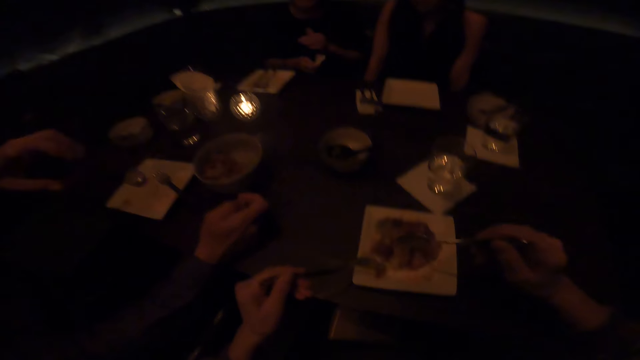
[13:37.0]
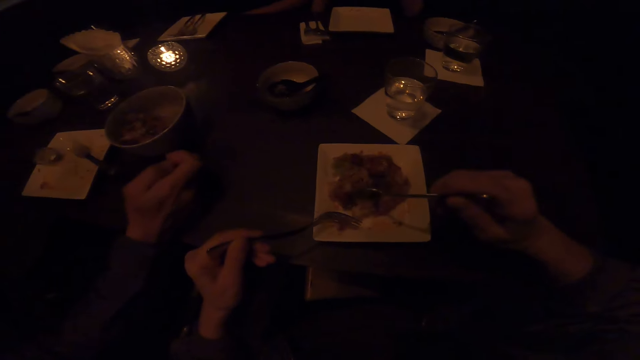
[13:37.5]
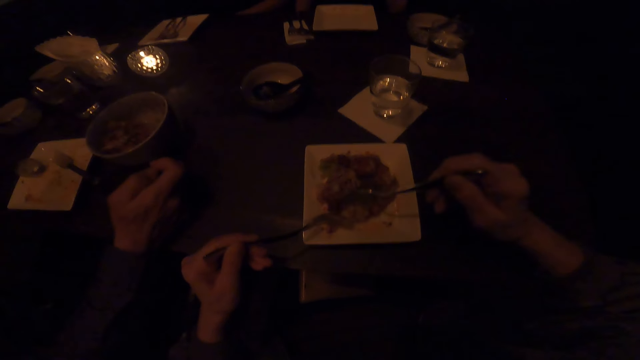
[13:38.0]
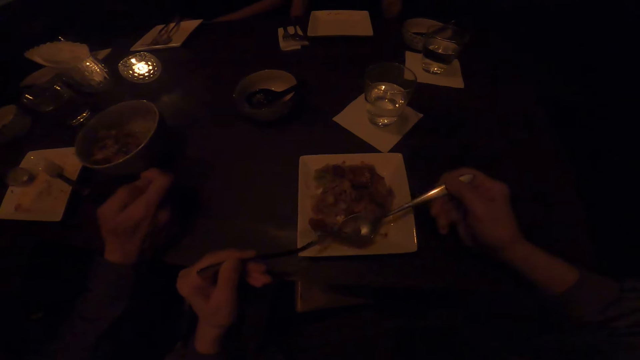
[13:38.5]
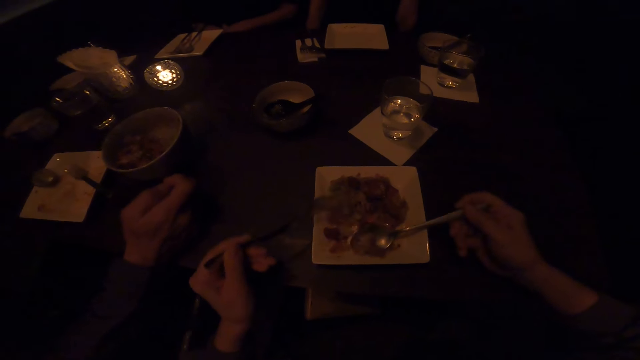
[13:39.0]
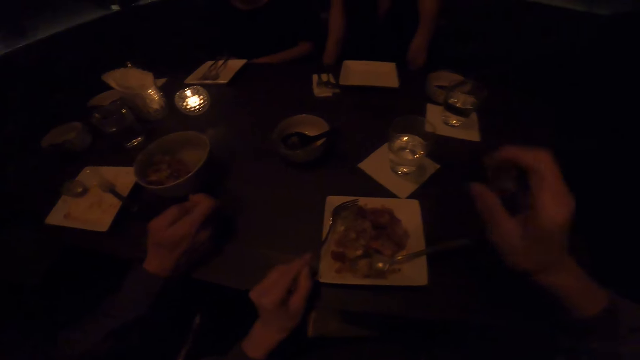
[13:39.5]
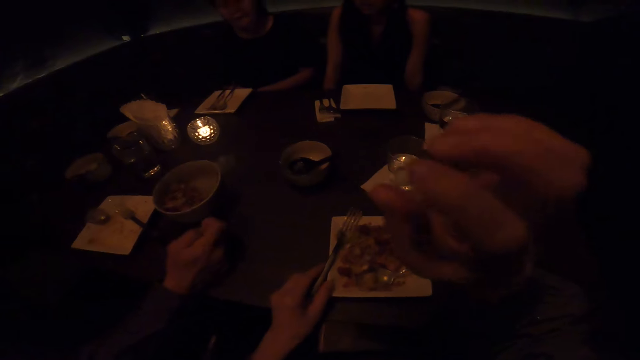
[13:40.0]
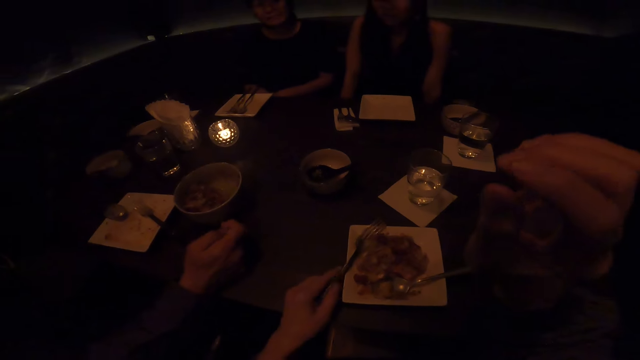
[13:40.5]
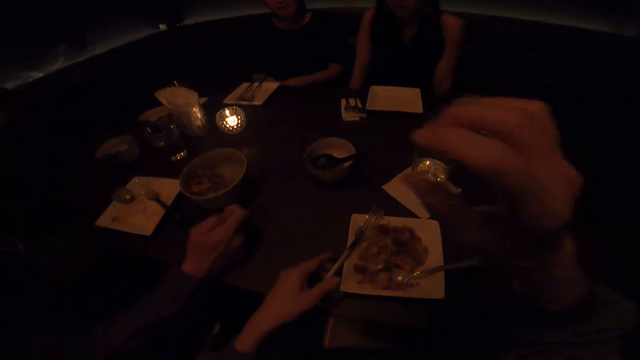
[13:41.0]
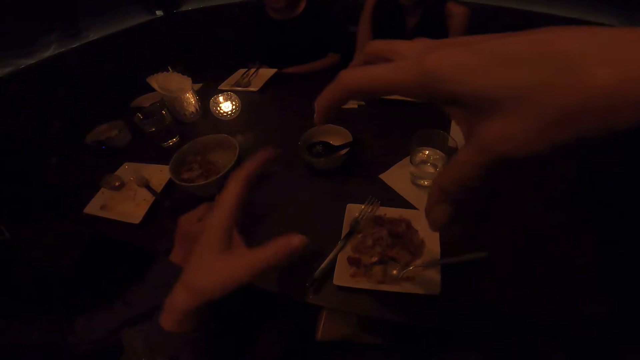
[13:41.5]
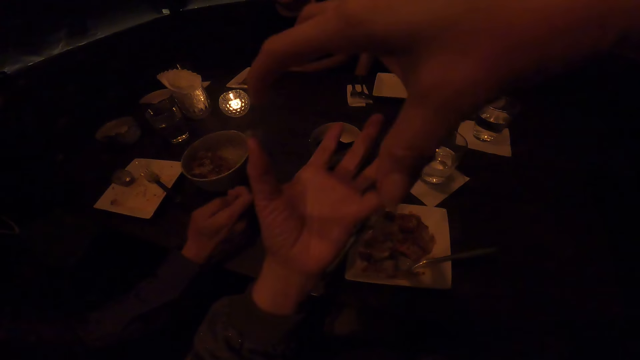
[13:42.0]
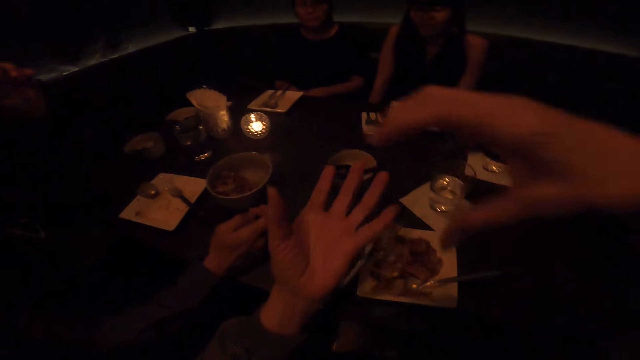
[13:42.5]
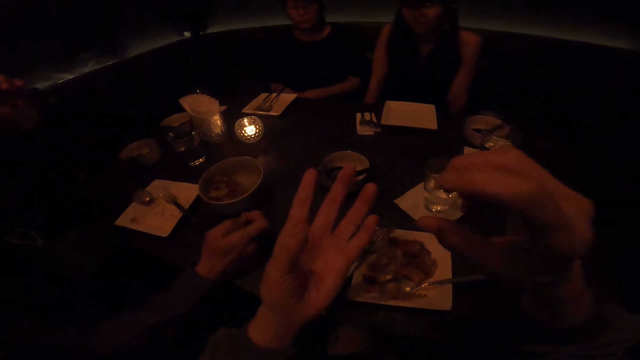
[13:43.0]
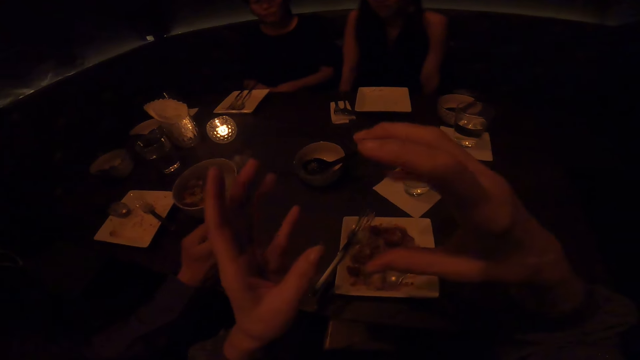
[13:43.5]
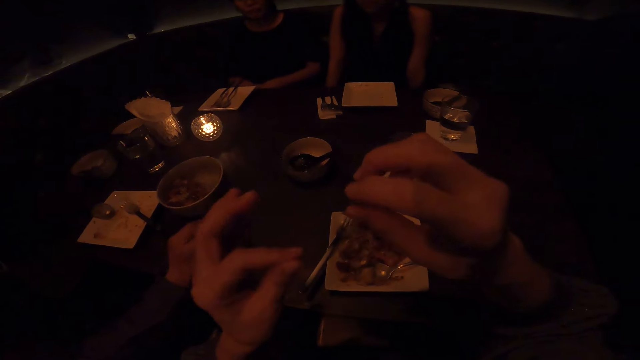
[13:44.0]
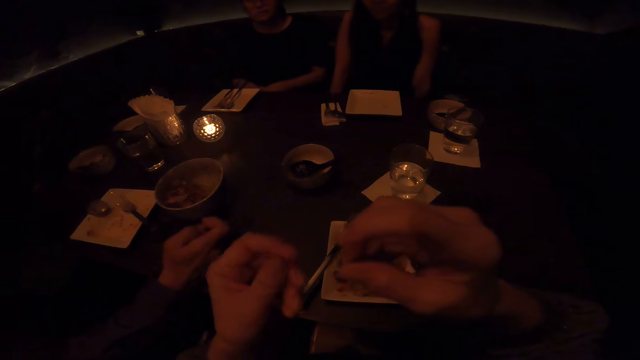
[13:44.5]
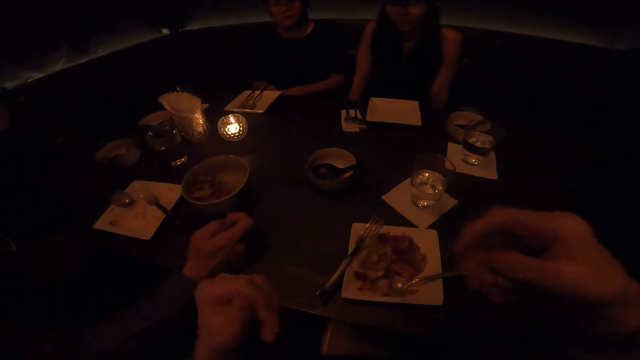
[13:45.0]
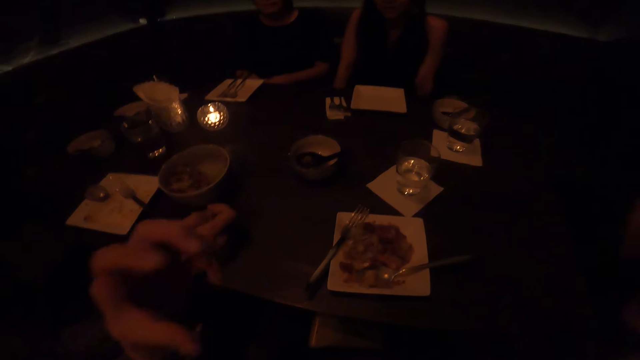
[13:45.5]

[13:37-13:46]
The camera wearer takes food from the plate. They place the fork on the plate. A man, another man and a woman sit on the chair in the dining room. The camera wearer talks with gestures.

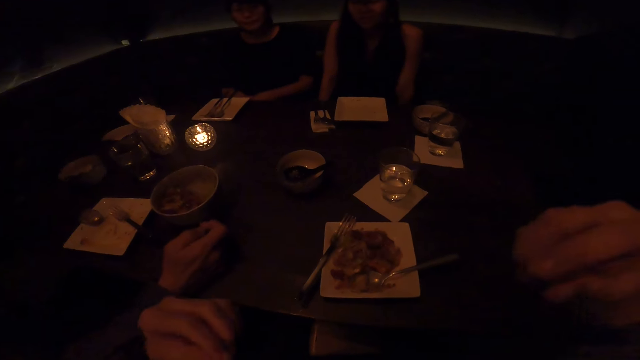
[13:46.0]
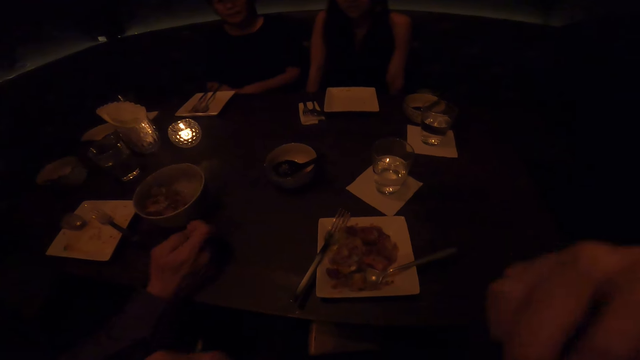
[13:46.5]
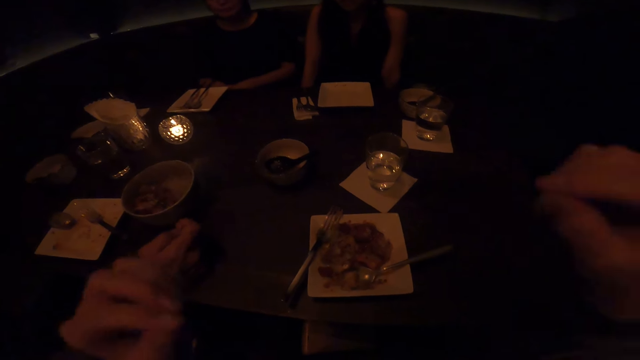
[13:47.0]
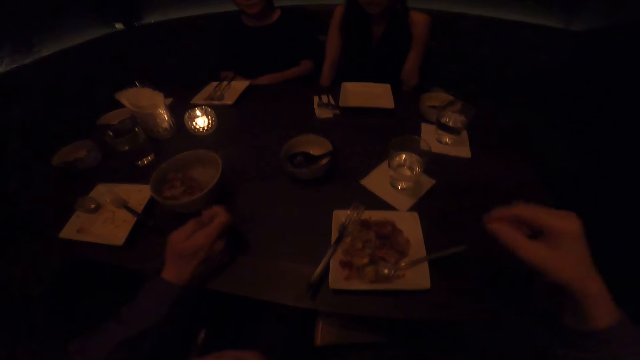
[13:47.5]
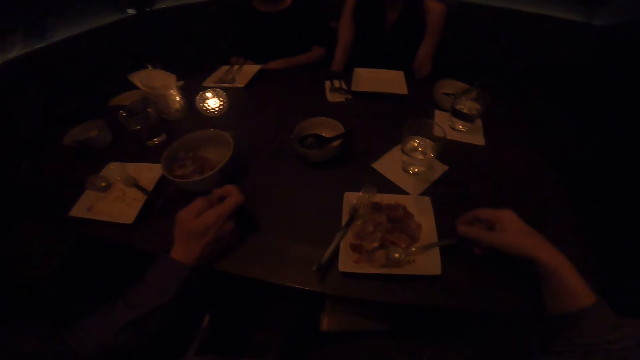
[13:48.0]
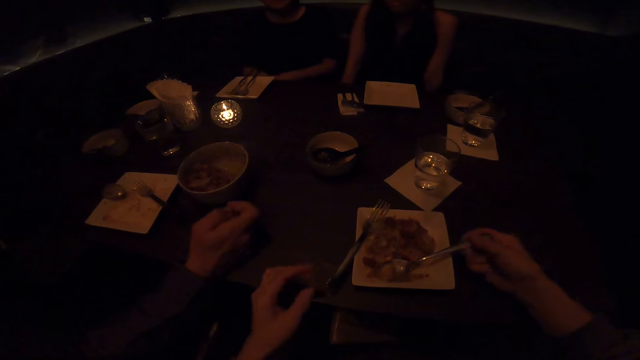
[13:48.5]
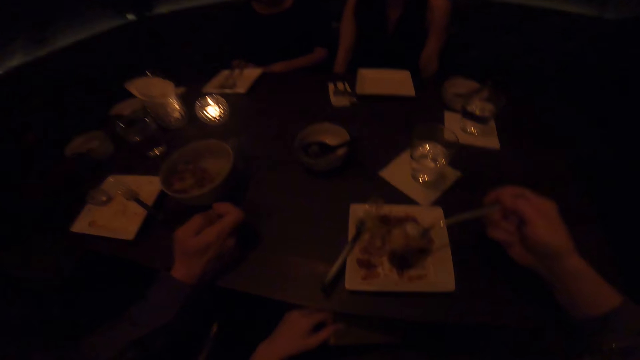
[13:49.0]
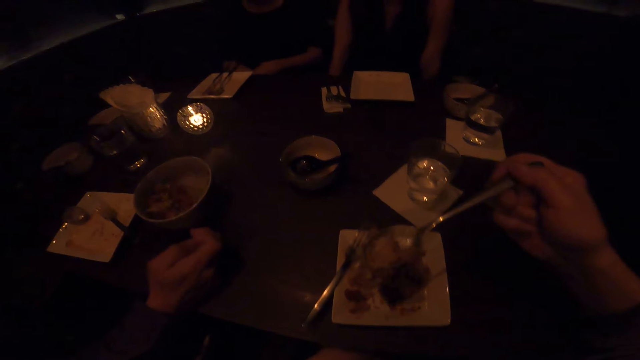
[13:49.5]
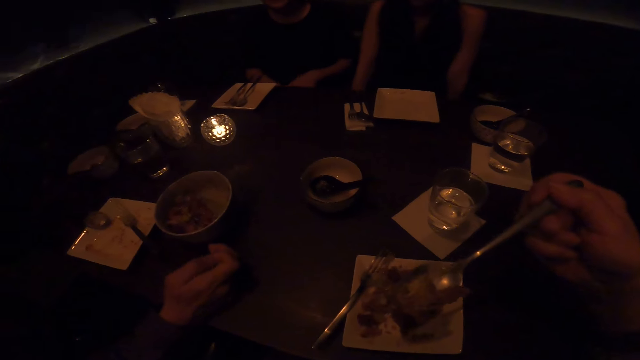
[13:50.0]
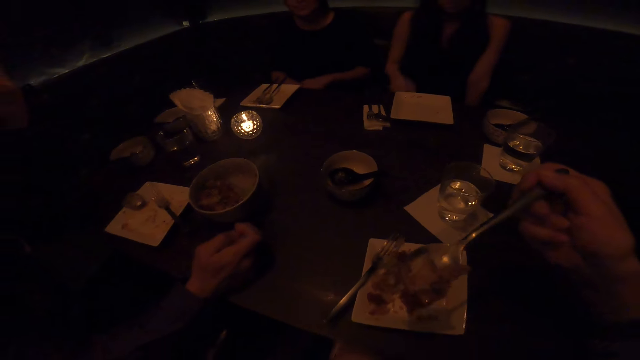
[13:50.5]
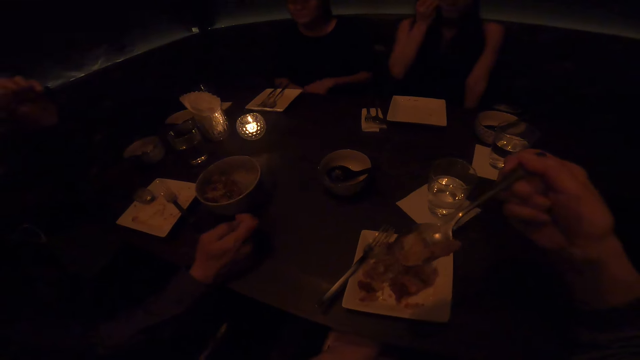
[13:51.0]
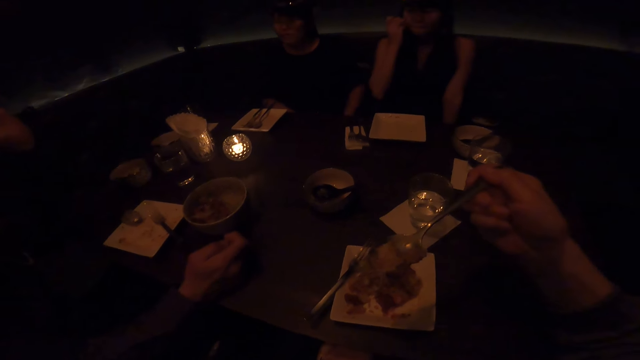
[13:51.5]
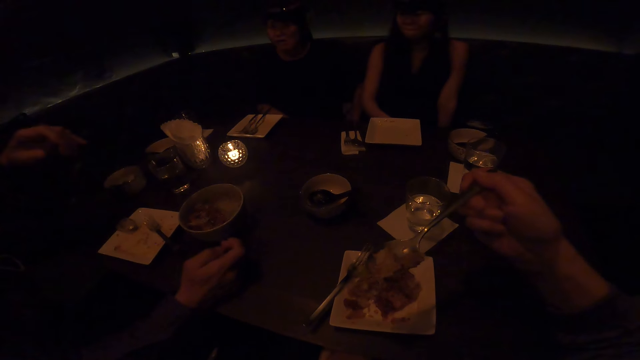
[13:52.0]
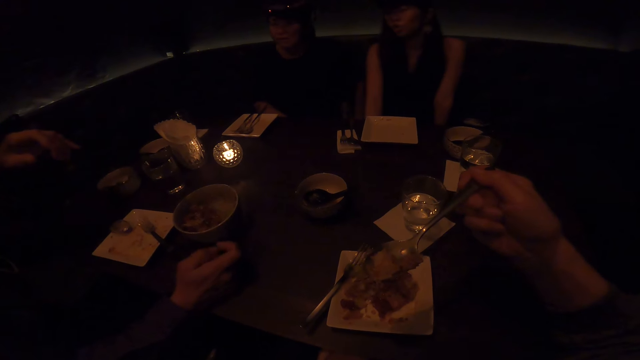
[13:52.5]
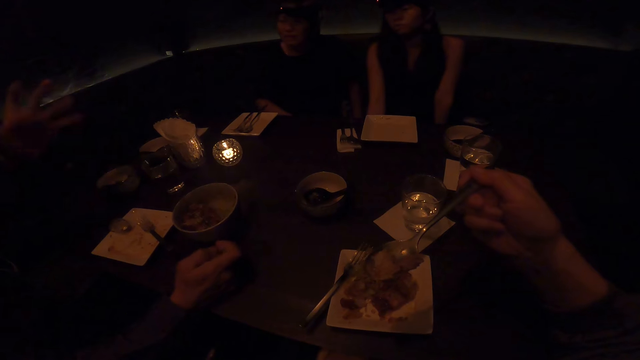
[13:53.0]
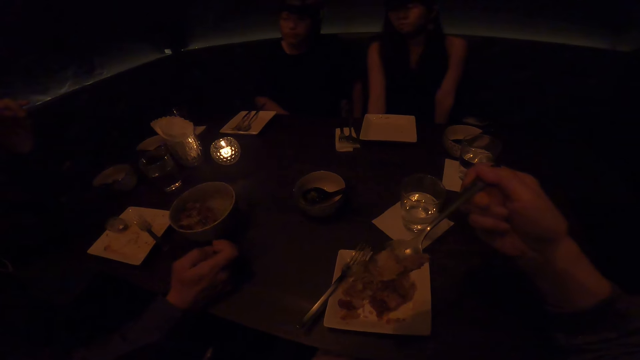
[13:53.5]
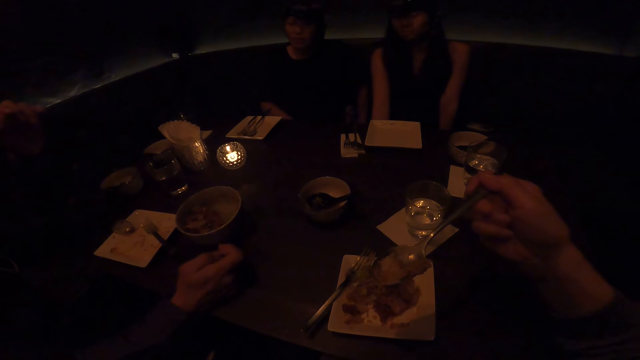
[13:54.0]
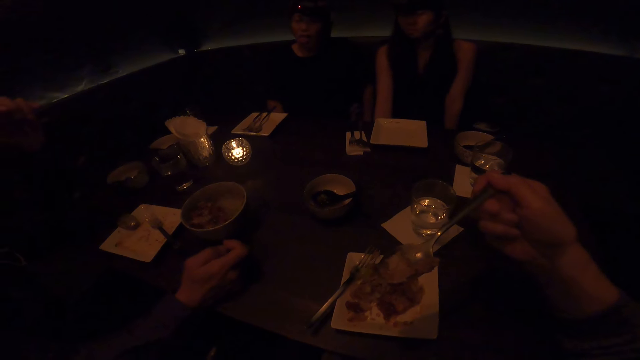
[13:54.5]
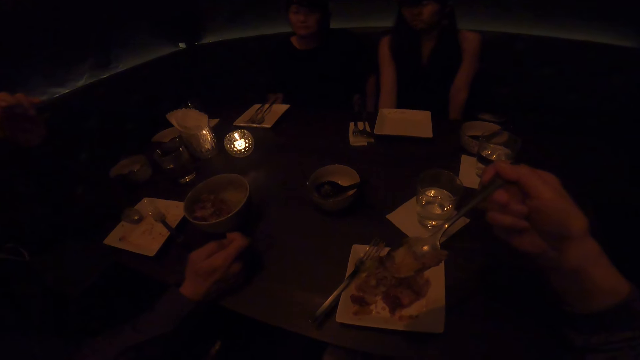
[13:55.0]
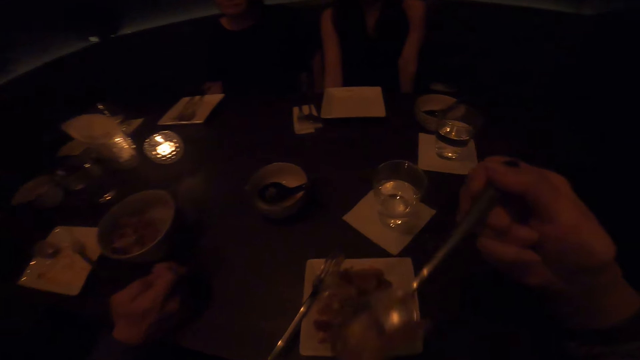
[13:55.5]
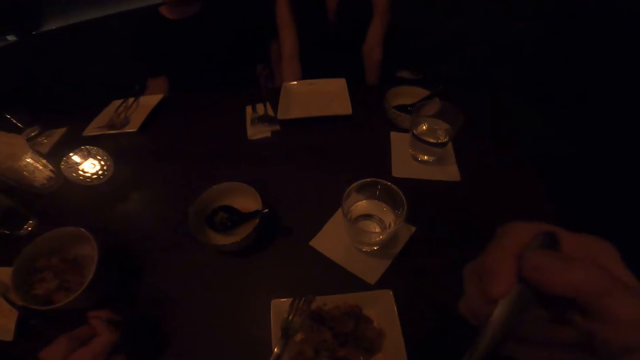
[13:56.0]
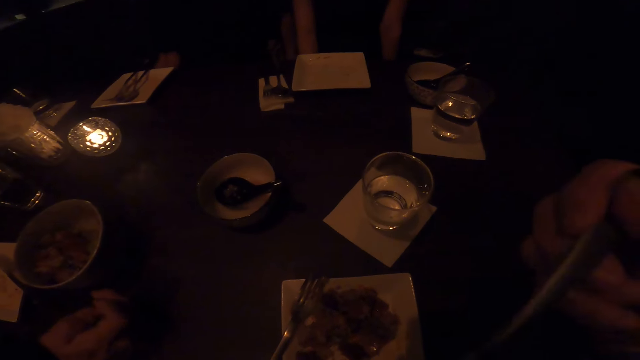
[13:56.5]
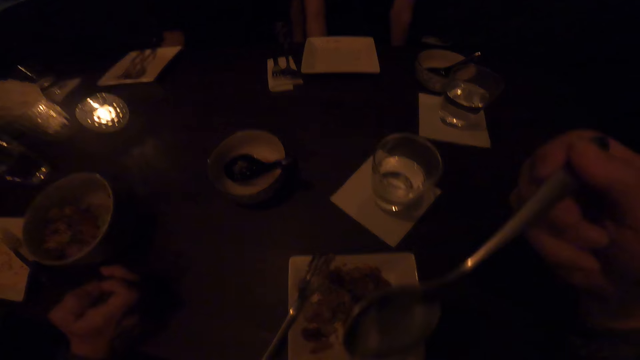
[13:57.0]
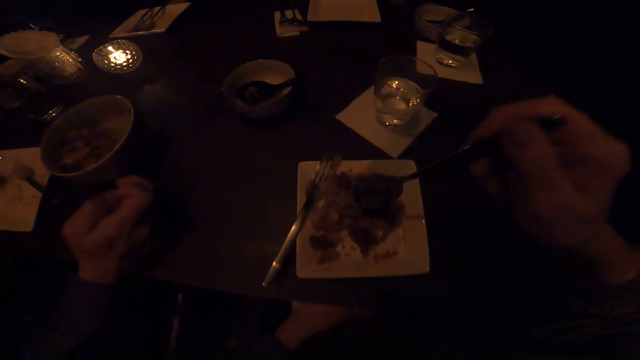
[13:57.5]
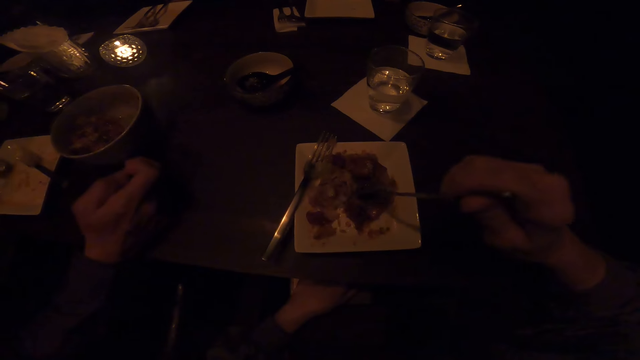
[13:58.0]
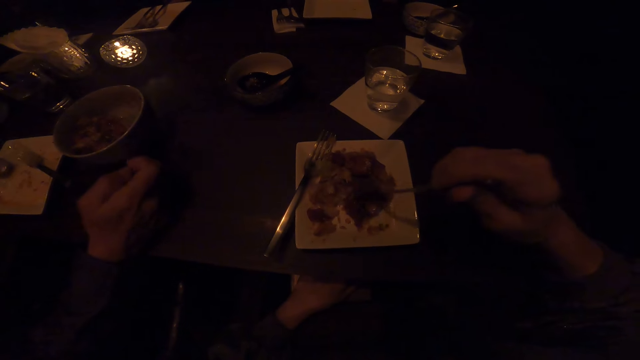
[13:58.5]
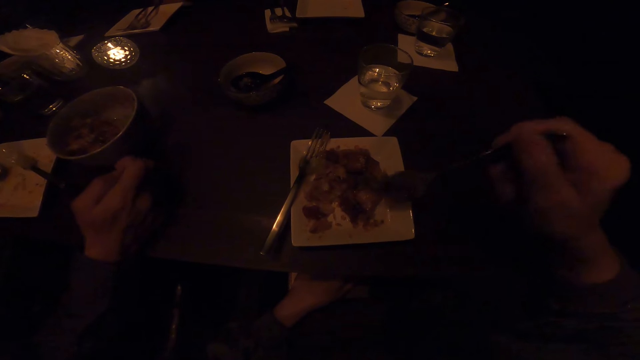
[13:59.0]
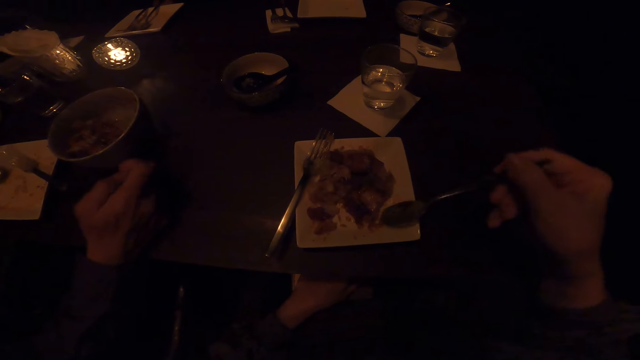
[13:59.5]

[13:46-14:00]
The camera wearer holds the spoon. They hold the spoon again. They speak with friends. They eat the food. They scoop the food in the plate. They put the food together.
